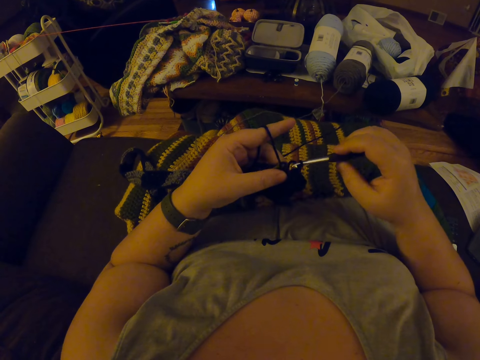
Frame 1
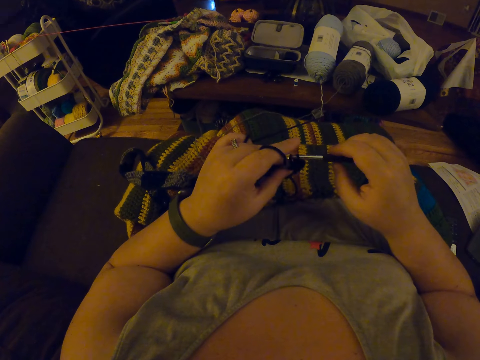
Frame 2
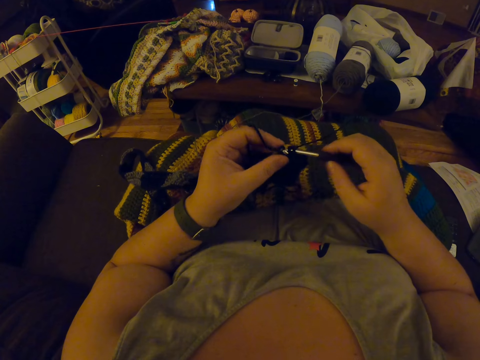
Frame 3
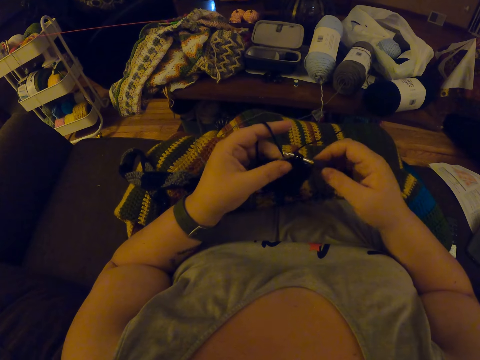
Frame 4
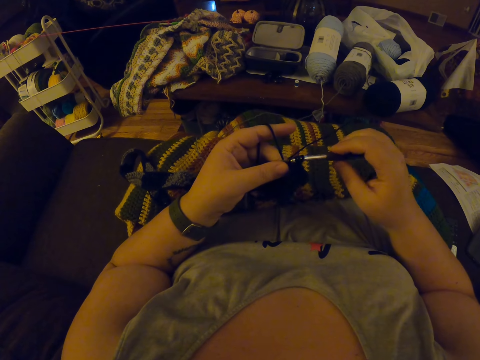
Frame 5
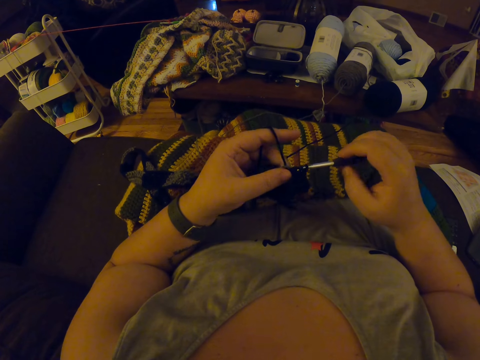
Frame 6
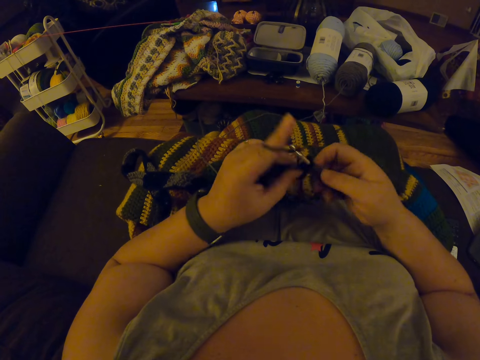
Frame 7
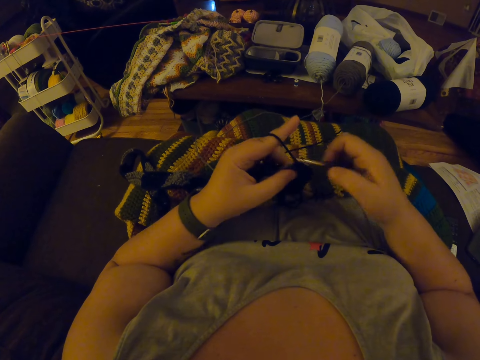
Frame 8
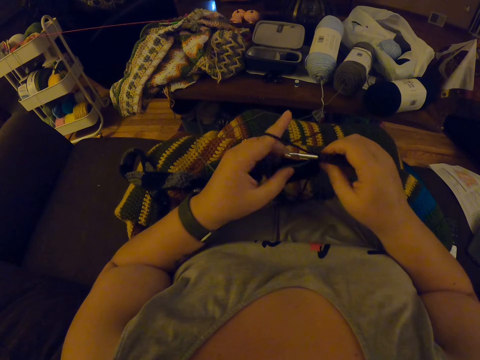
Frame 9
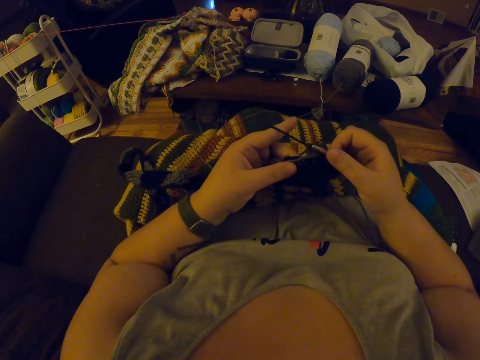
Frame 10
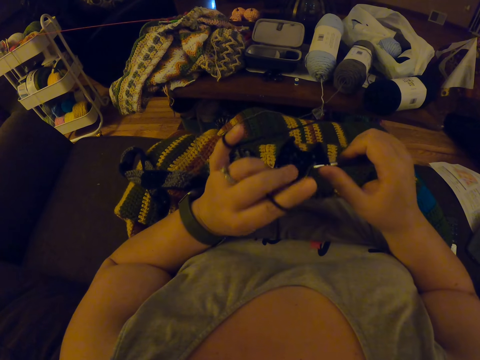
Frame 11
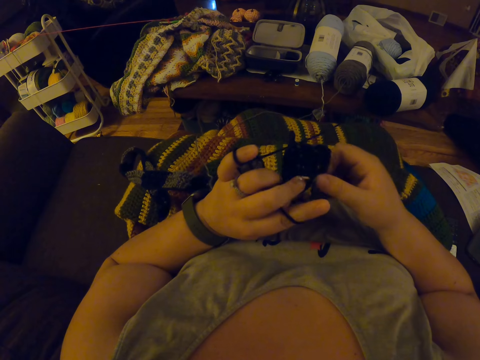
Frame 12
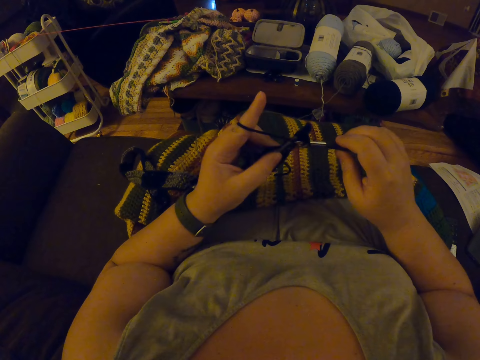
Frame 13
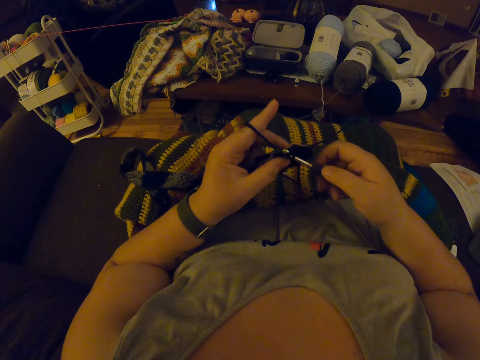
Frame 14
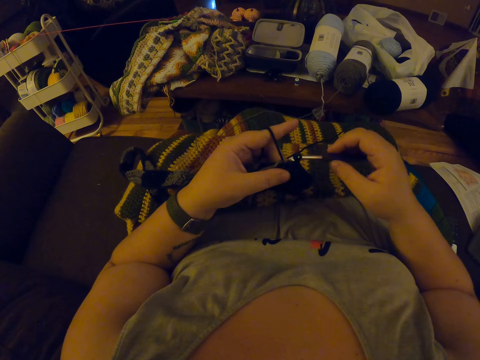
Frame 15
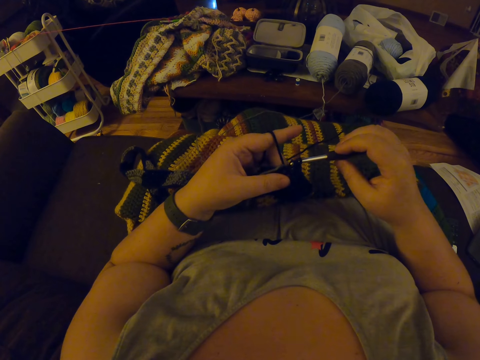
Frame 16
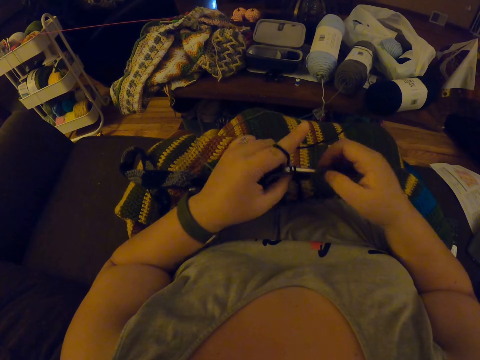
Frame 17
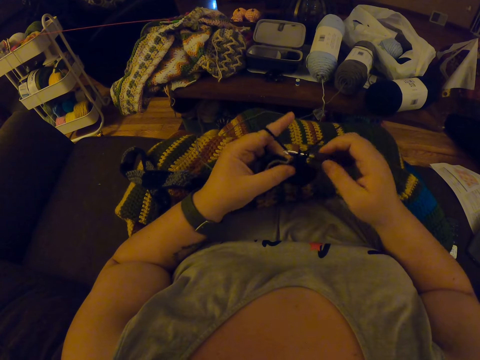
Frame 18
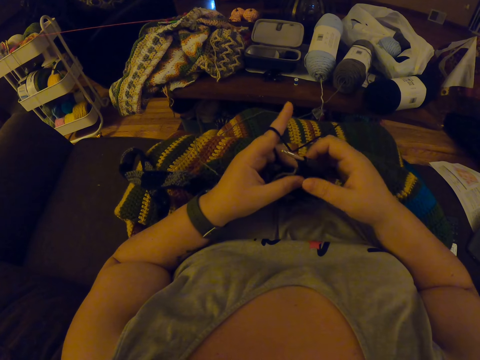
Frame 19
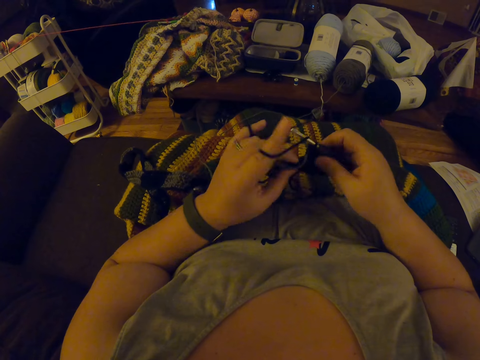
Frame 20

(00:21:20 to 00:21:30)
The camera wearer turns the garment. They interlock the garment using a crochet hook.

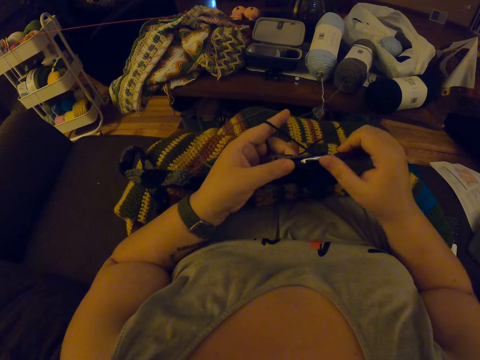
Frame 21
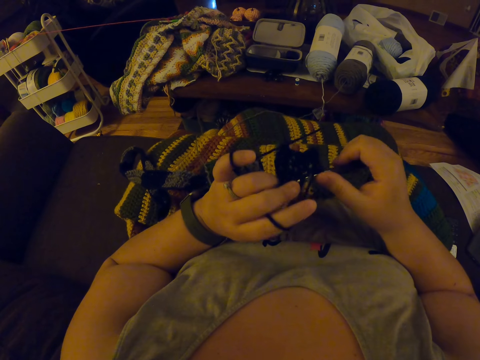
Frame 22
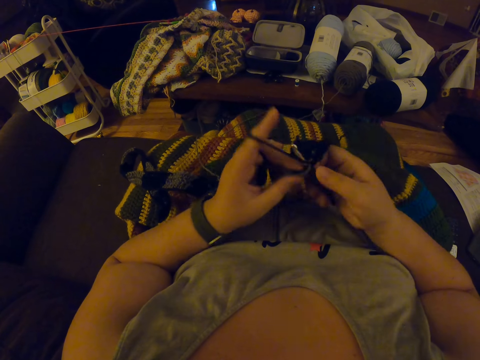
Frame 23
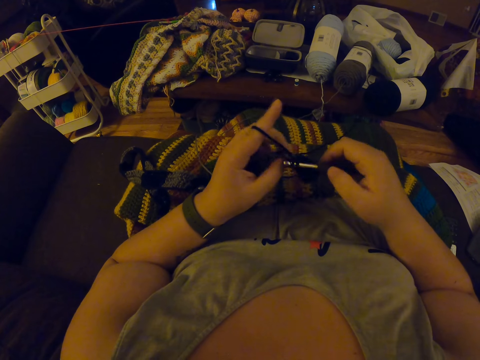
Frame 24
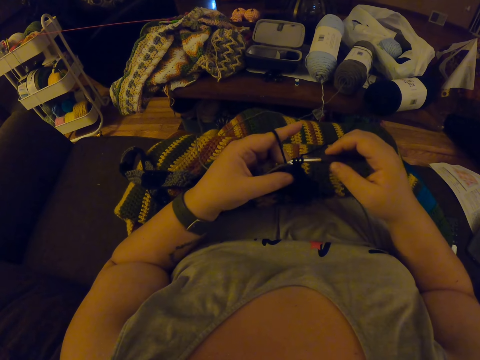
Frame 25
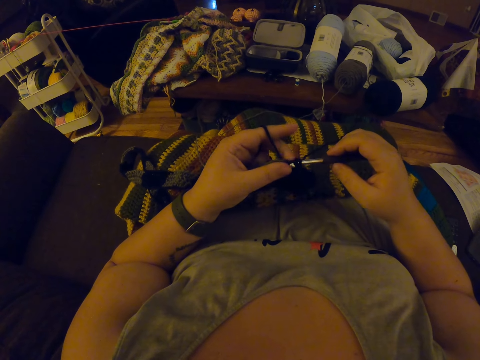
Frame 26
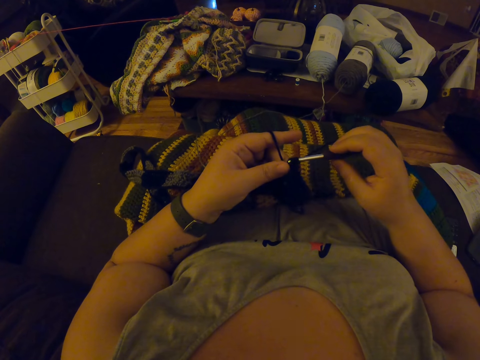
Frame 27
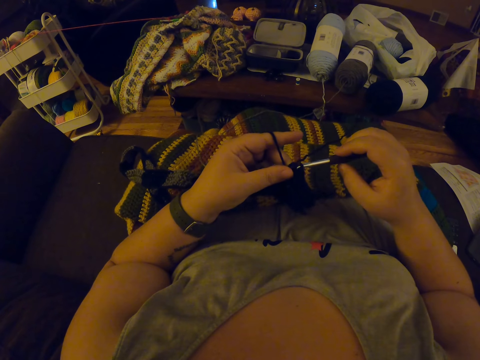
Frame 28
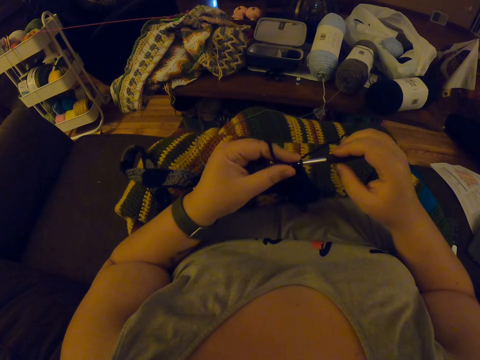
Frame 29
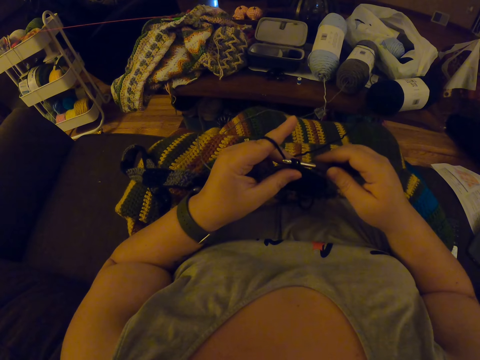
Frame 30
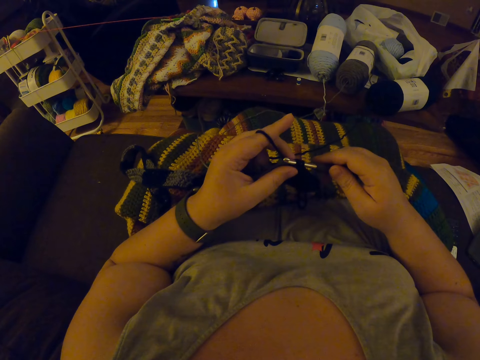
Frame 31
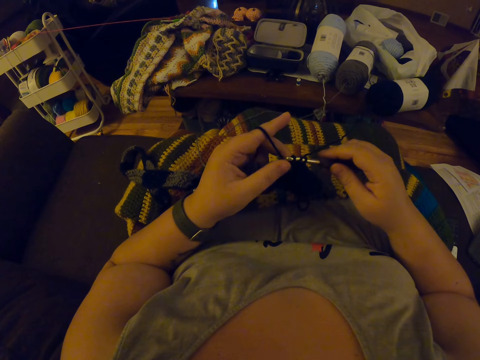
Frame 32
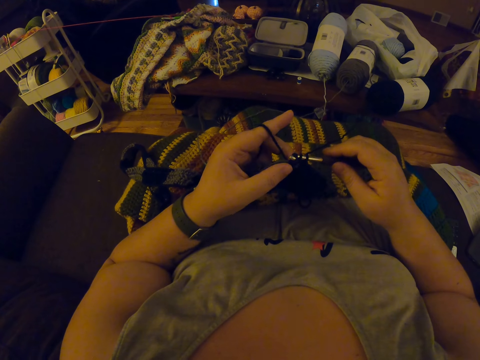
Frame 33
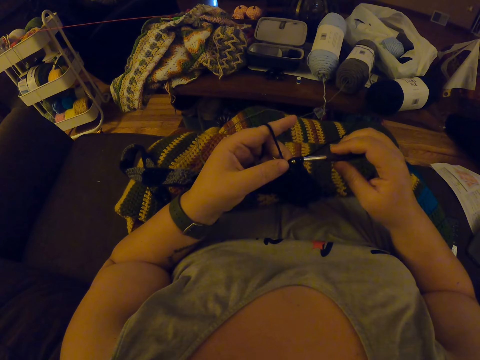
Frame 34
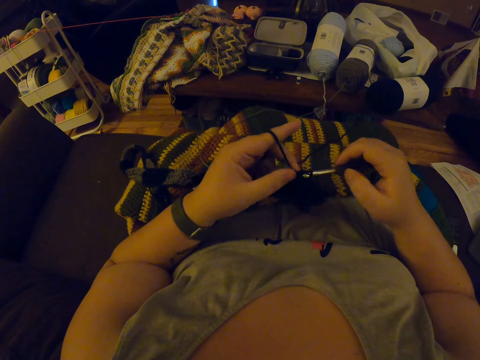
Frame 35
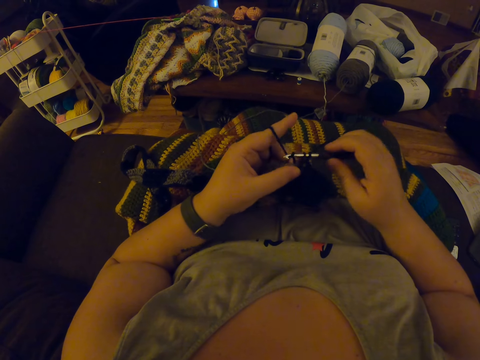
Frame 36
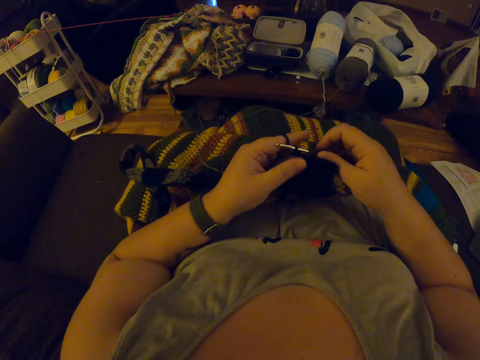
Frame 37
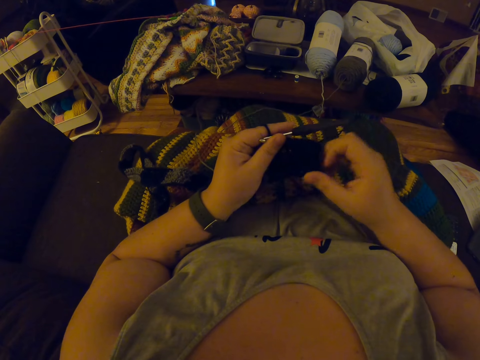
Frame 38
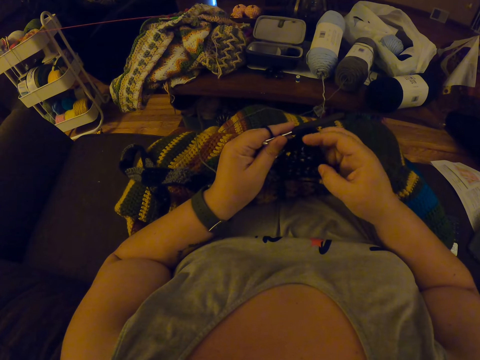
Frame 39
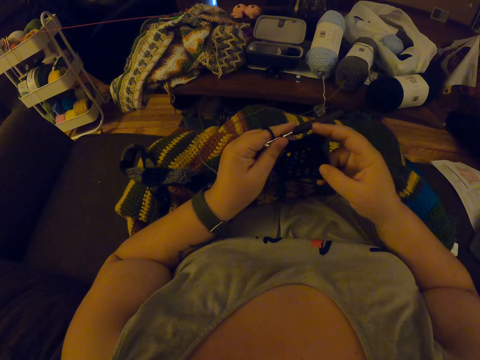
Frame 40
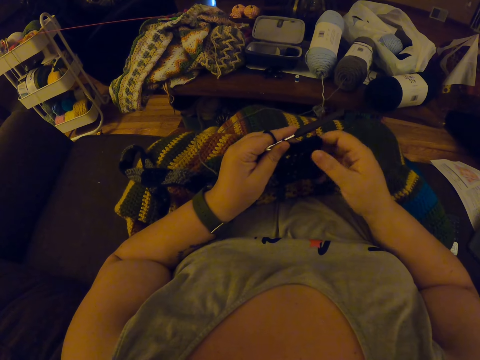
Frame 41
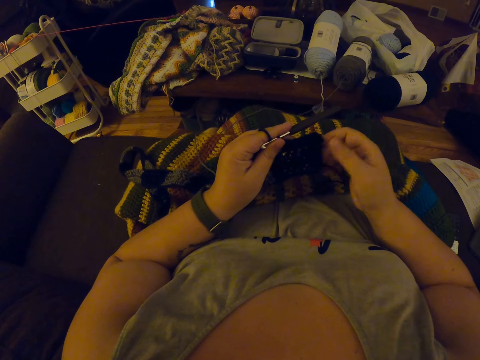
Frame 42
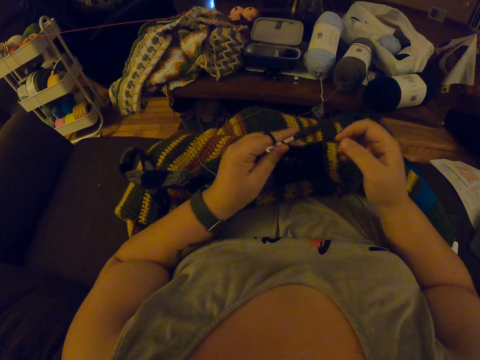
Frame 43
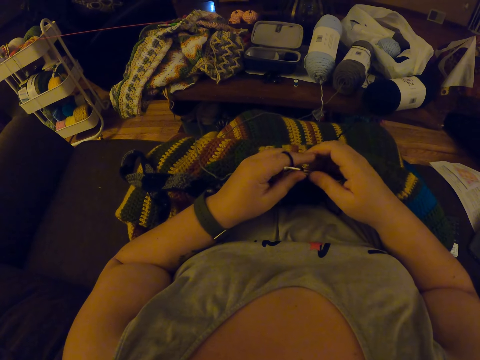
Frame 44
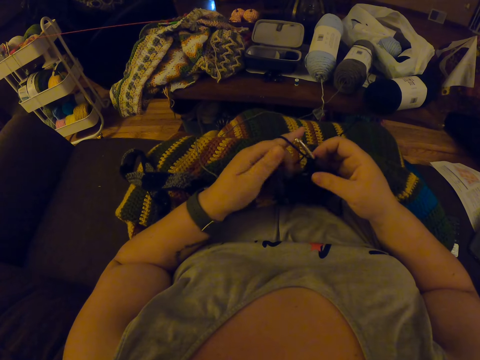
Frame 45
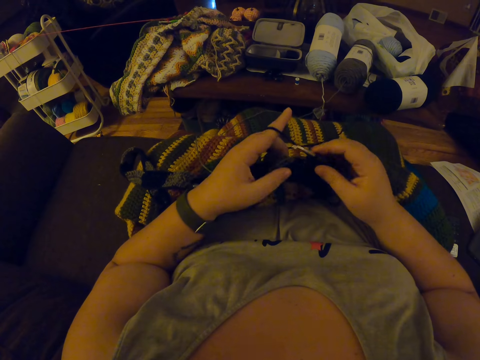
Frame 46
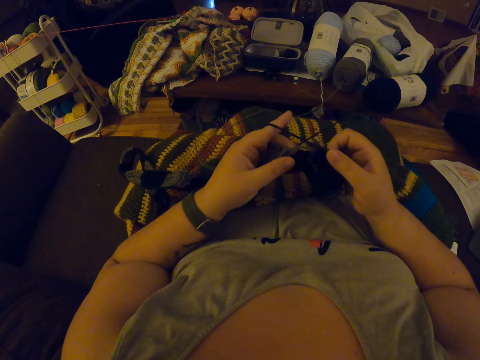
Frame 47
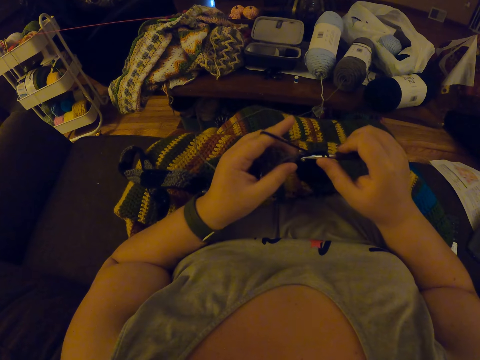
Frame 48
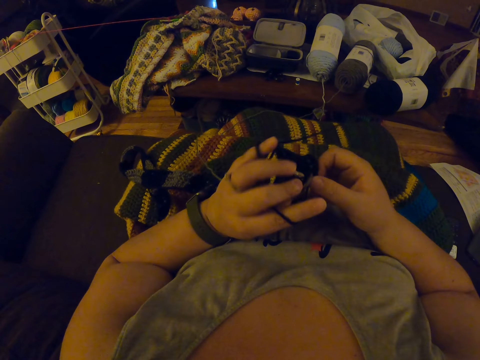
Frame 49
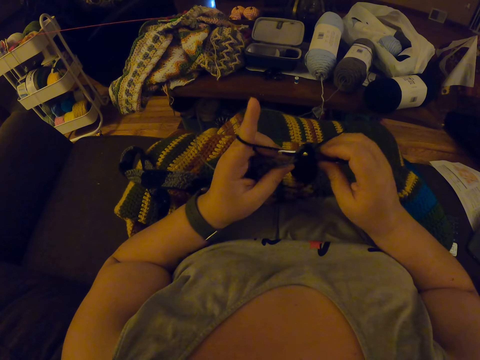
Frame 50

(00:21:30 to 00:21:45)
The camera wearer turns the garment. They interlock the garment using a crochet hook. They pull fabric with right hand fingers.

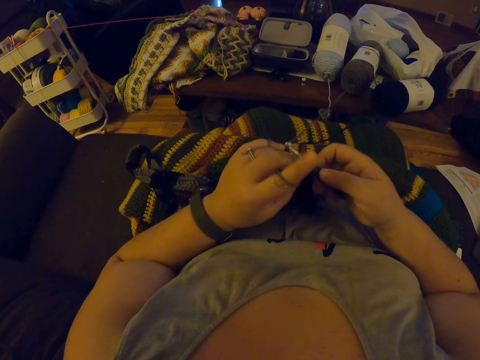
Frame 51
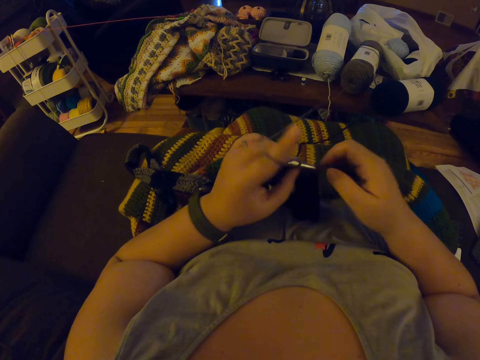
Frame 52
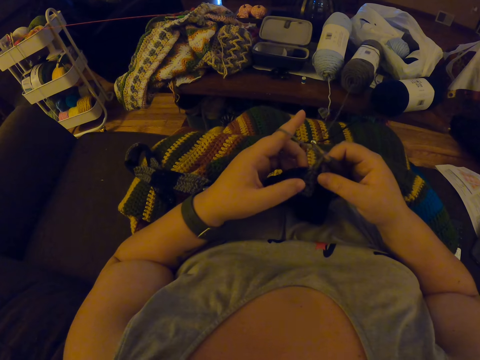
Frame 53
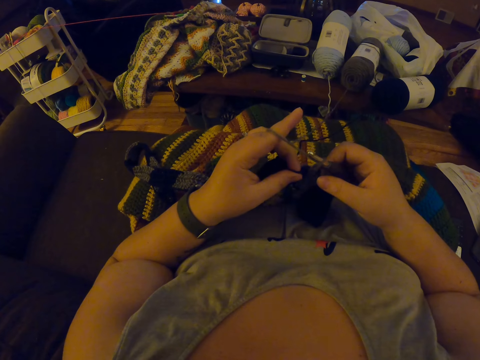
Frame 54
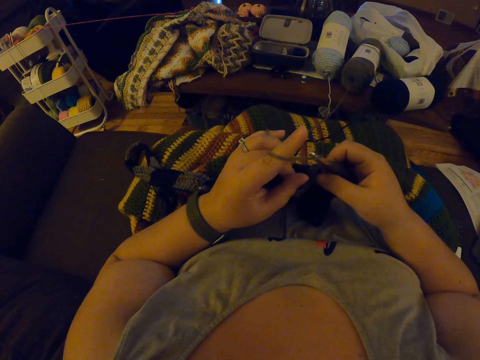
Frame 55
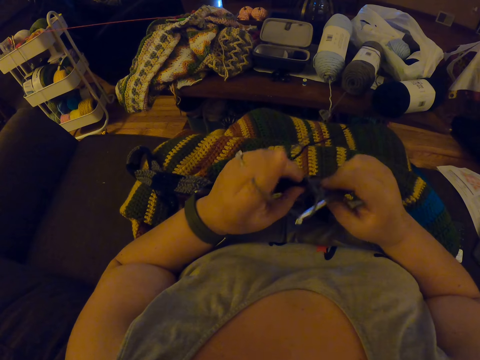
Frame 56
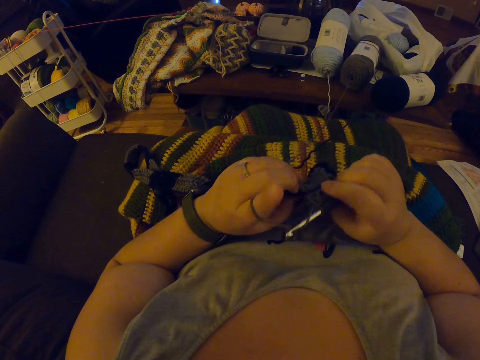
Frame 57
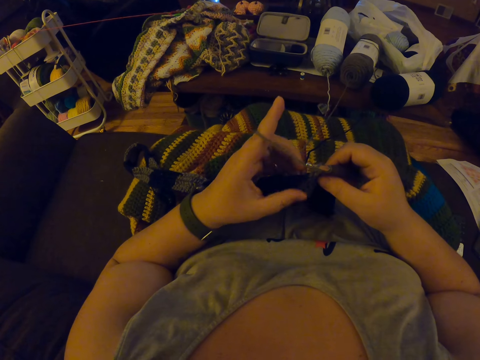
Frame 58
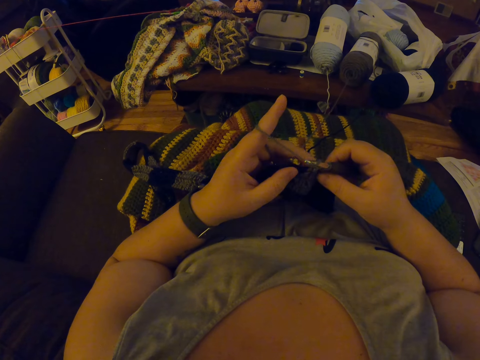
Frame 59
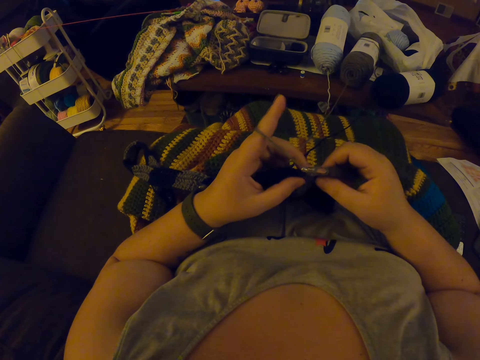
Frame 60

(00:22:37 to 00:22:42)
The camera wearer rubs fabric with left hand fingers.
